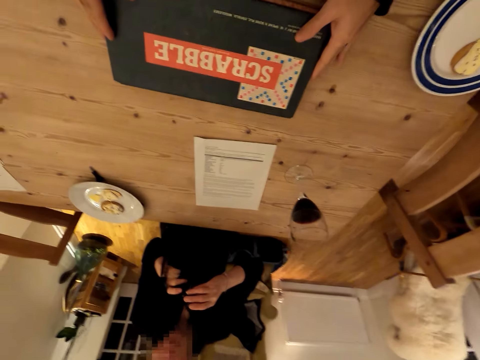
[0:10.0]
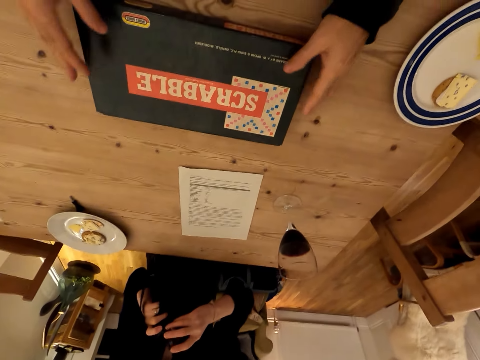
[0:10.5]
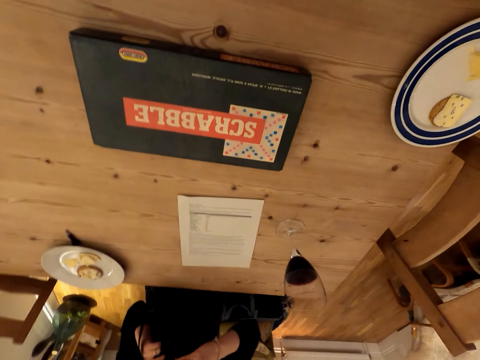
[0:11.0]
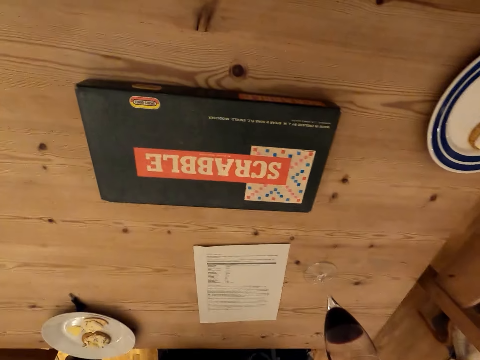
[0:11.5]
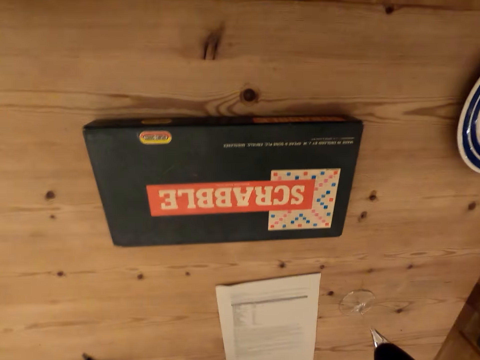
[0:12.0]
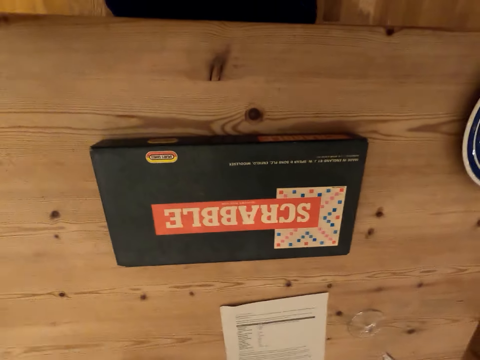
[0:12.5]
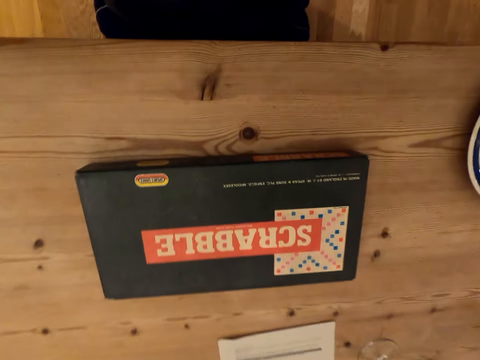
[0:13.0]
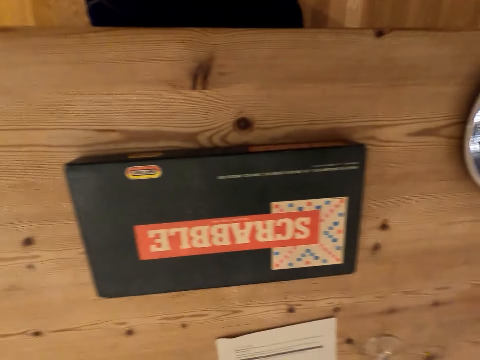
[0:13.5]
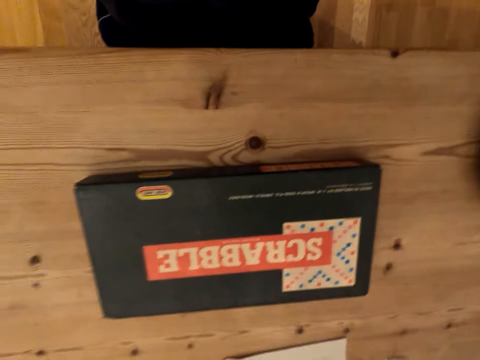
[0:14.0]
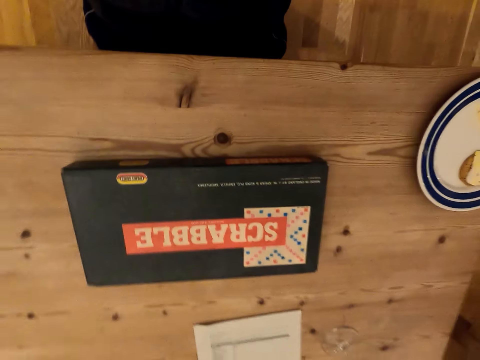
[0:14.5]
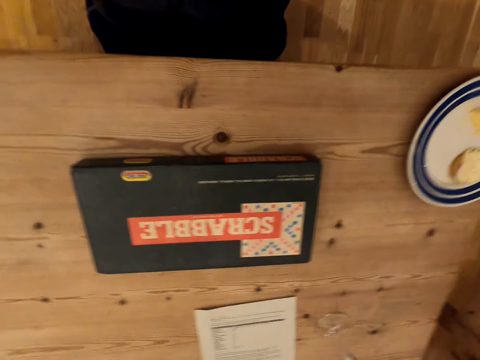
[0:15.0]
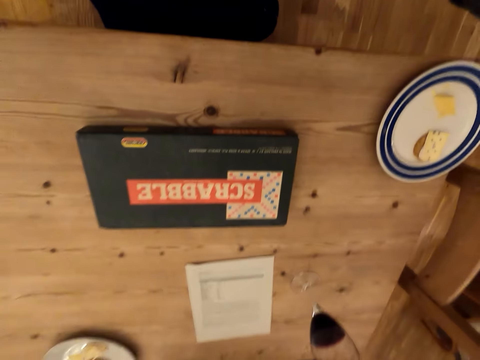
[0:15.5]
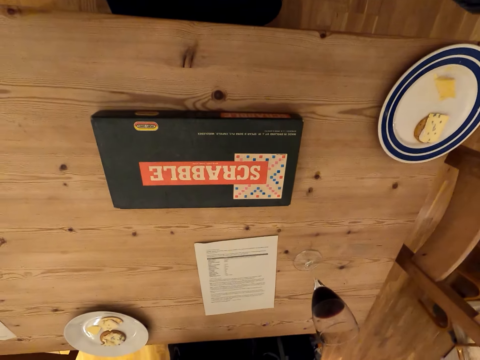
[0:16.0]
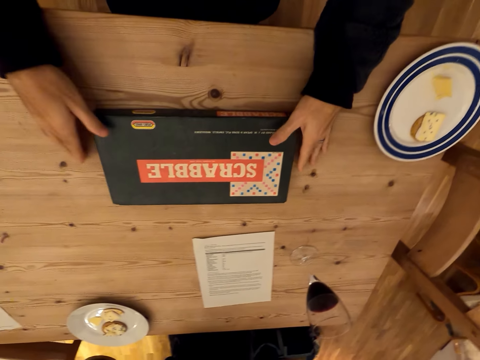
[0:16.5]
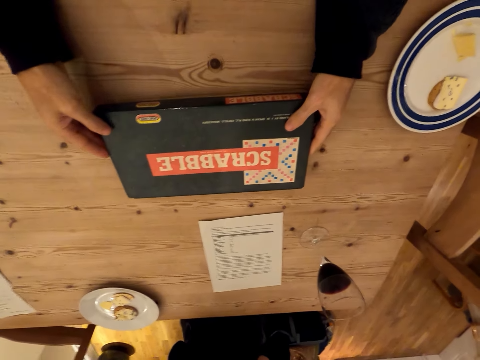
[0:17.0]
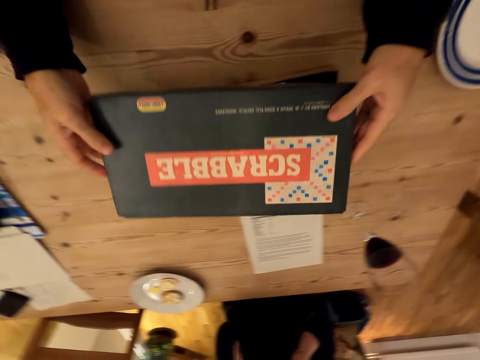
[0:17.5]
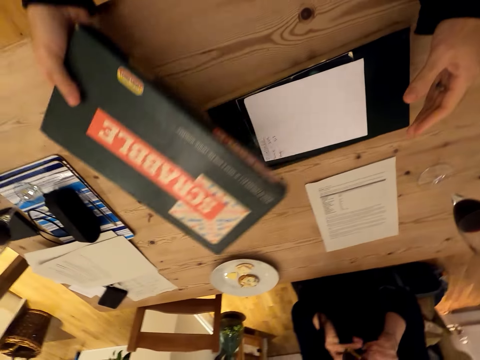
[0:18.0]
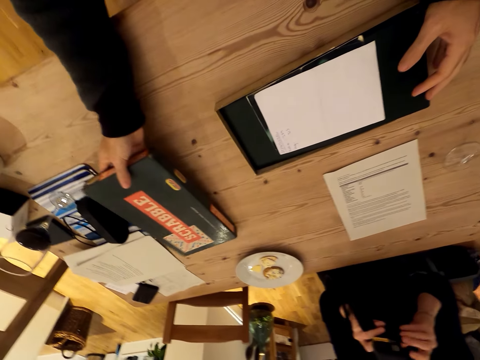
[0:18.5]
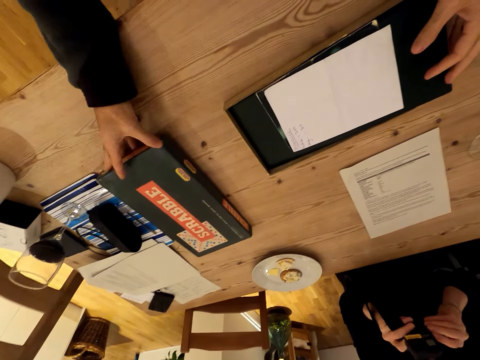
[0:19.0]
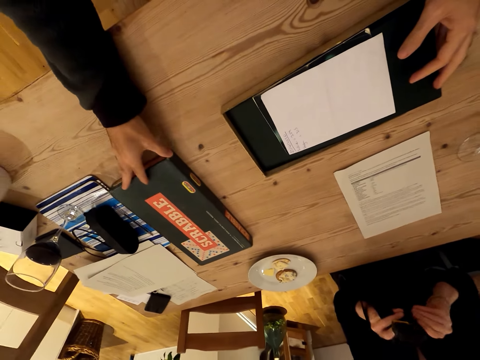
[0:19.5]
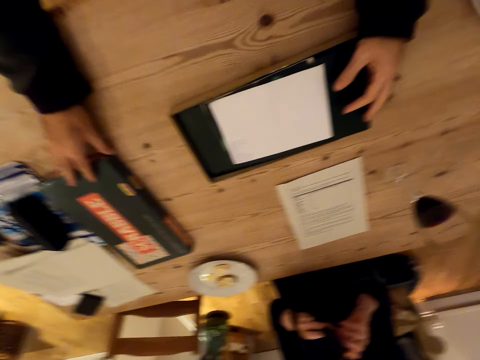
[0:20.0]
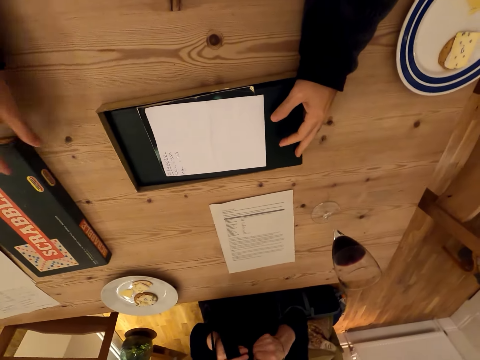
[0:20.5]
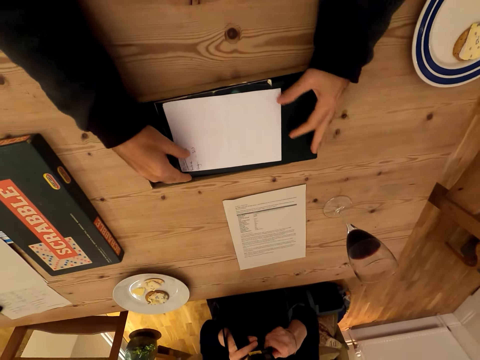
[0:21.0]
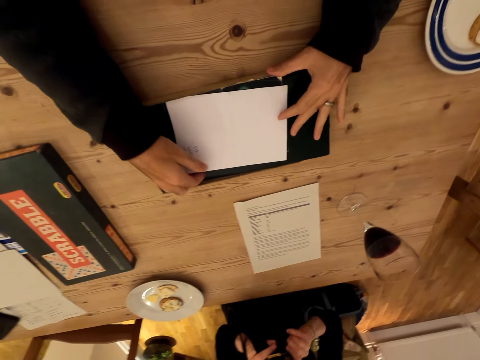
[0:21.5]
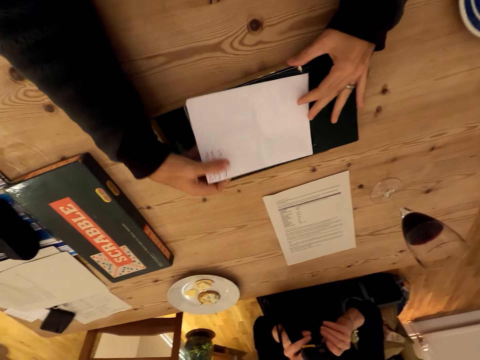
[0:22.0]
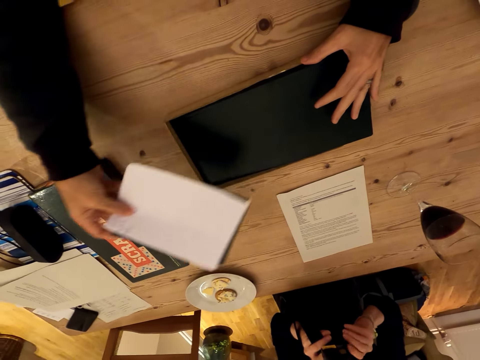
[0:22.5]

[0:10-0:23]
The camera wearer adjusts the camera. They touch on the head. They open the scrabble box. They put a scrabble box lid on the table. They pick up papers from the scrabble box.

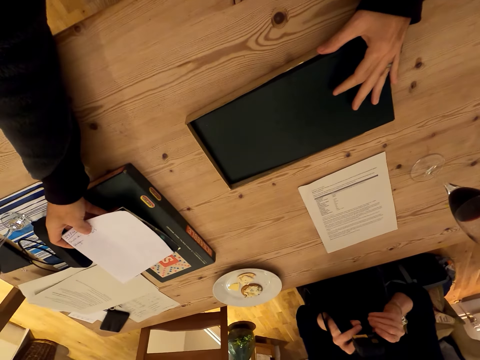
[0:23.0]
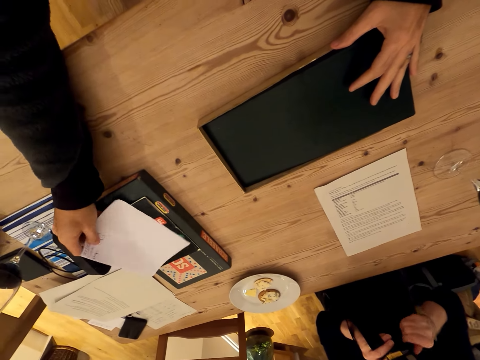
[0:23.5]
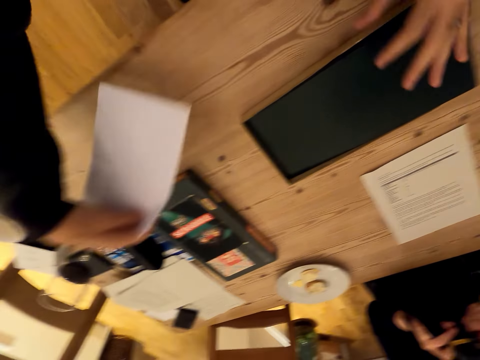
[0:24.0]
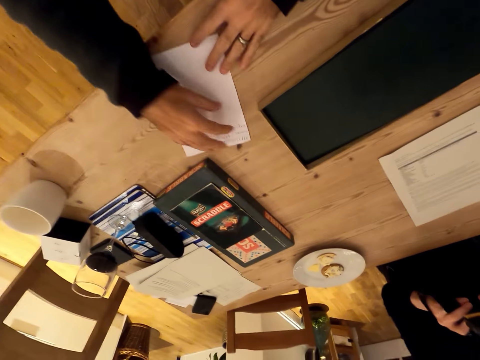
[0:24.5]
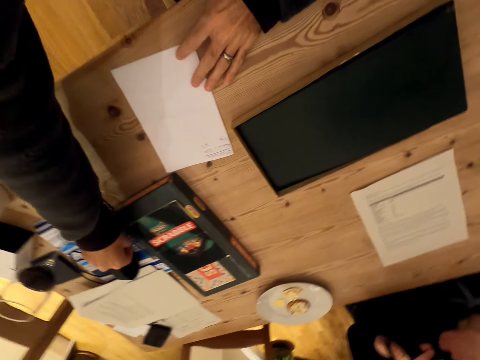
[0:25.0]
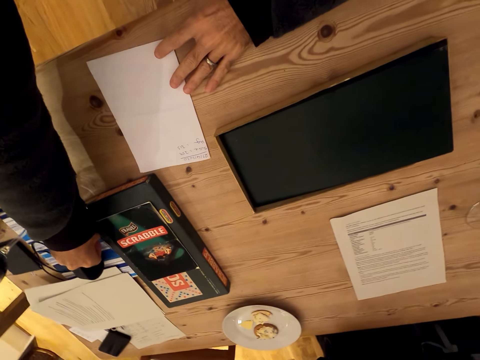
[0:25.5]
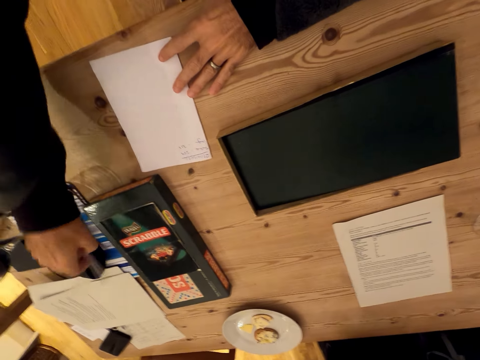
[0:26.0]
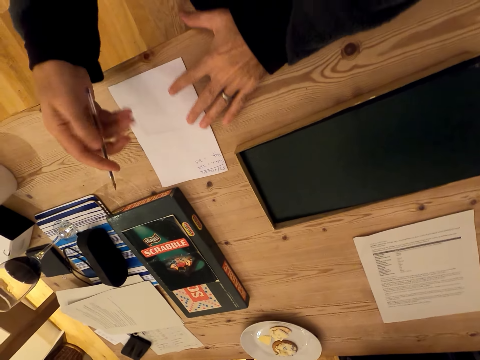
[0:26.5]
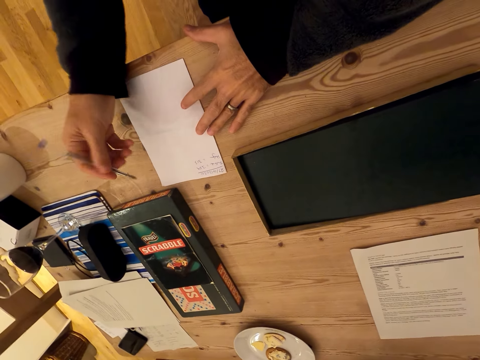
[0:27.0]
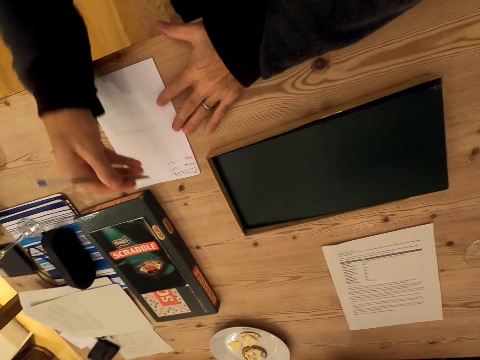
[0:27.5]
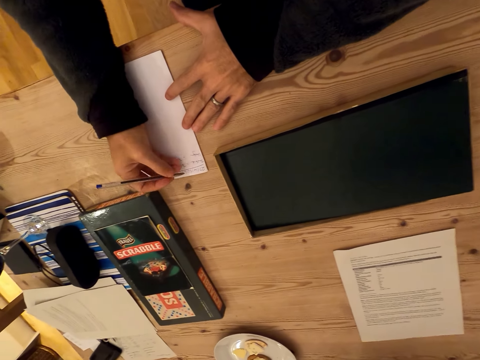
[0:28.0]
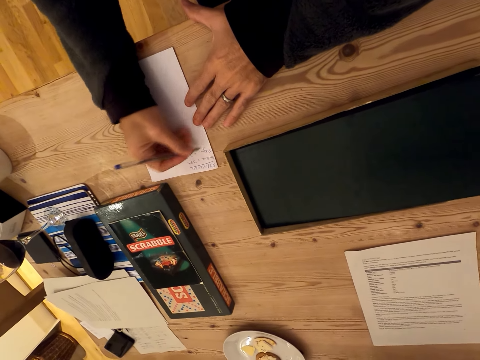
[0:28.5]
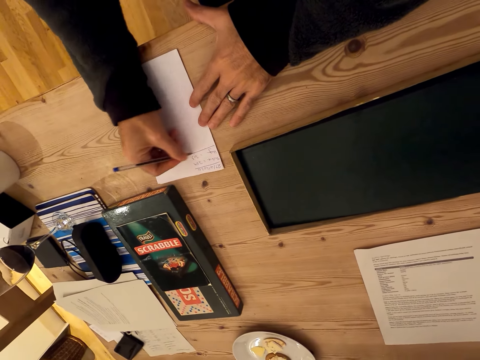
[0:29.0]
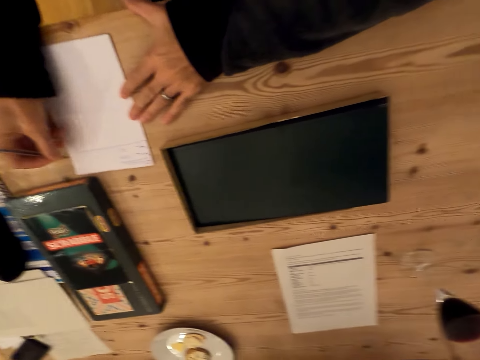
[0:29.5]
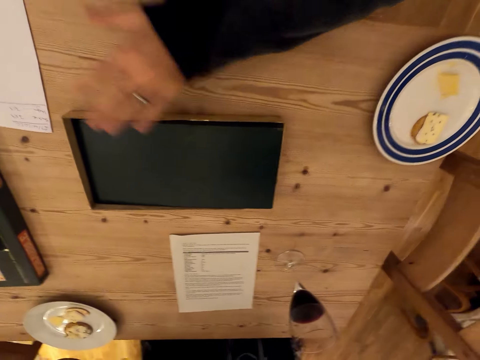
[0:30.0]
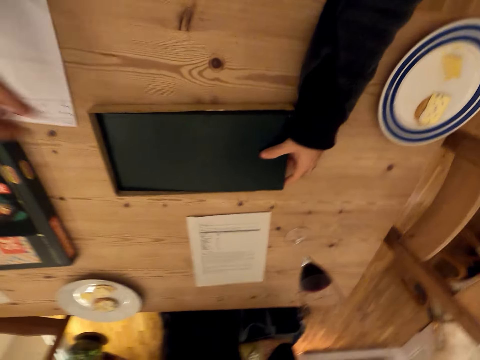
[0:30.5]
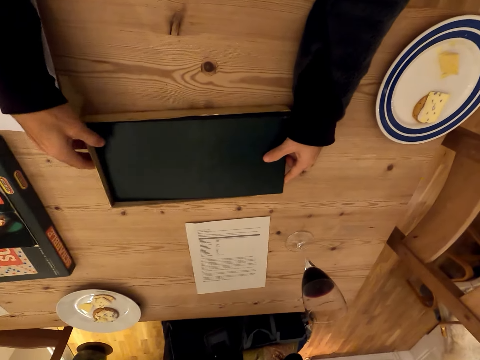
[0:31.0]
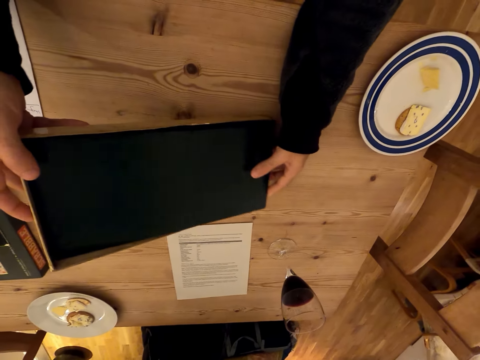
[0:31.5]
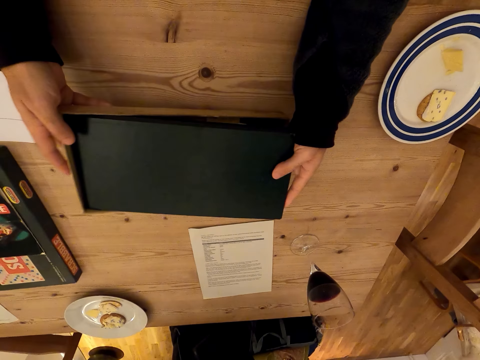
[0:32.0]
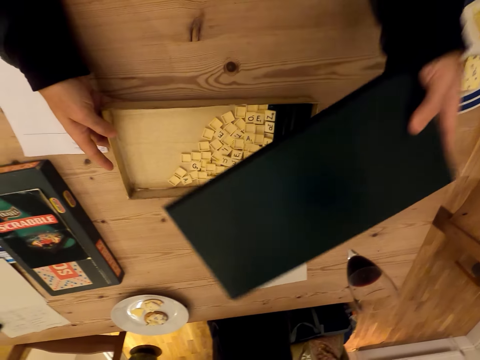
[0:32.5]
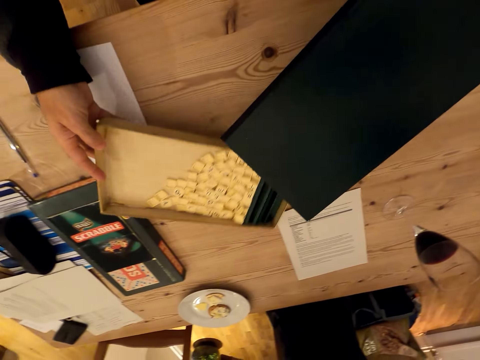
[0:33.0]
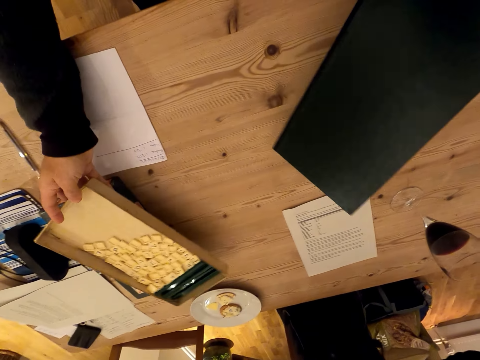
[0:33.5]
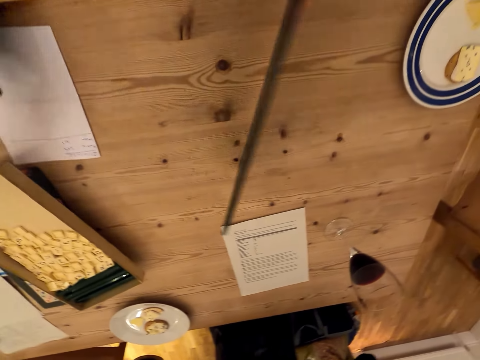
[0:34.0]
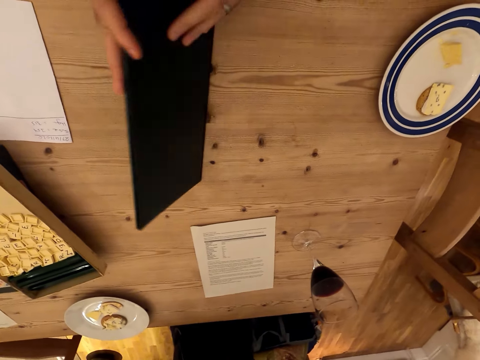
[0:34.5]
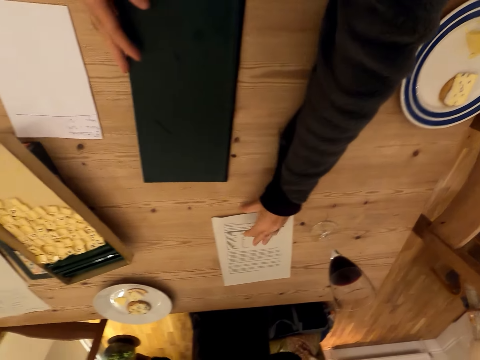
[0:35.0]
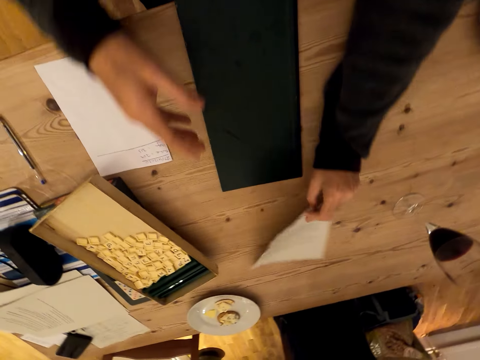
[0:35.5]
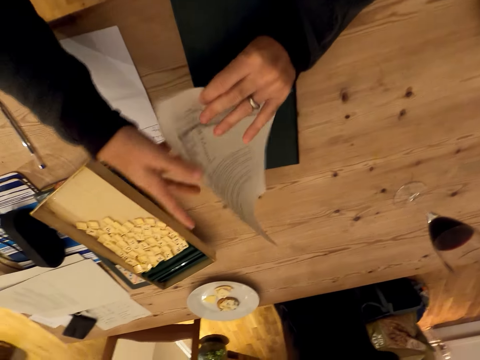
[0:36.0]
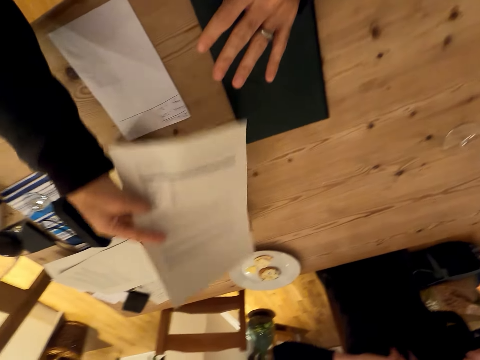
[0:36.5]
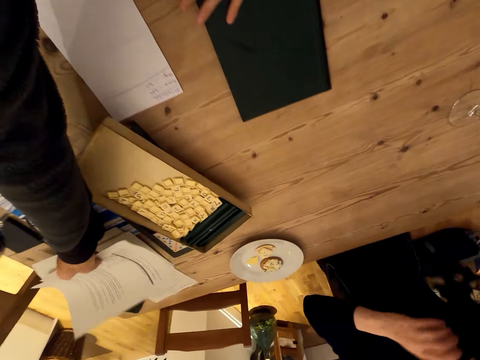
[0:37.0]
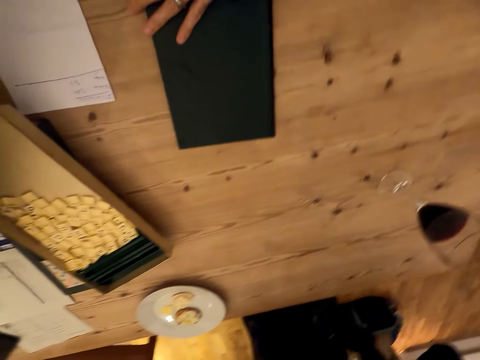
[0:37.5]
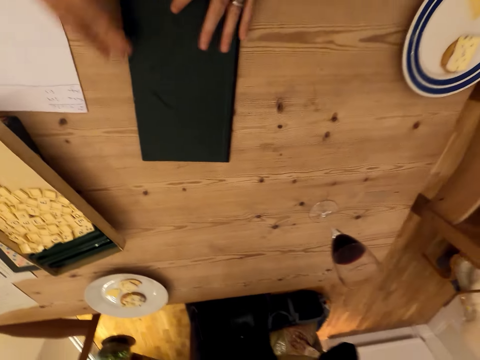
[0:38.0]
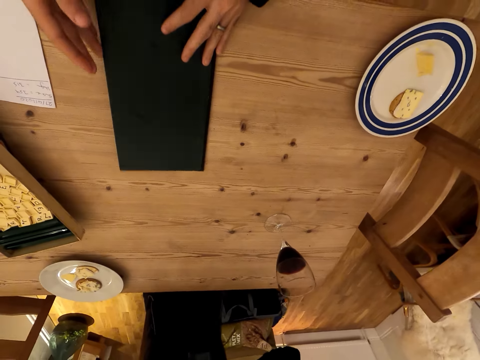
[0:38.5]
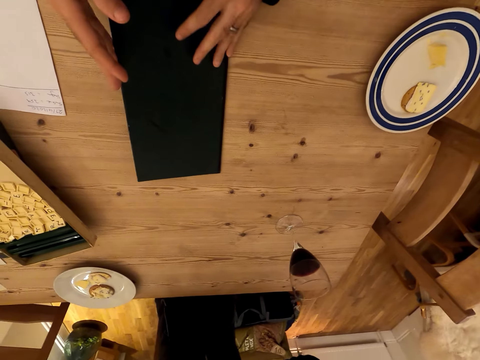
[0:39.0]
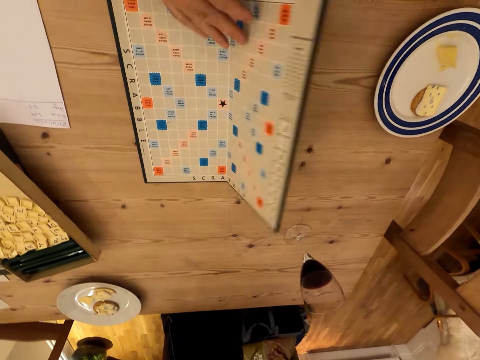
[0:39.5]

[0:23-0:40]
The camera wearer puts down the papers. They pick up a pen from the table. They write on the paper. They put the pen down. They take a scrabble board from the box. They move the scrabble box aside. They lift up the scrabble box from the table. They put the scrabble box on the table. They put the scrabble board on the table. They take a paper from the table. They put the paper aside on the table. They unfold the scrabble board.
